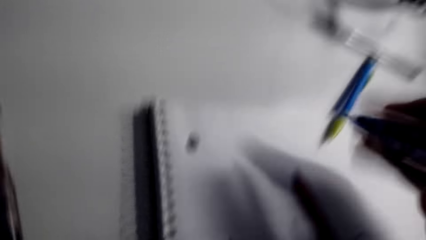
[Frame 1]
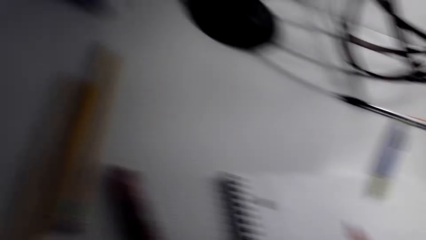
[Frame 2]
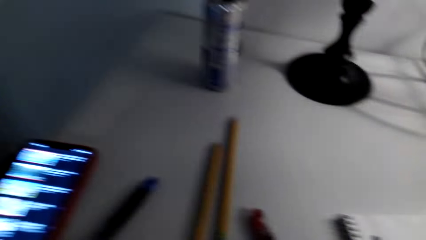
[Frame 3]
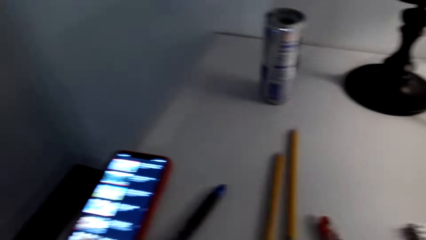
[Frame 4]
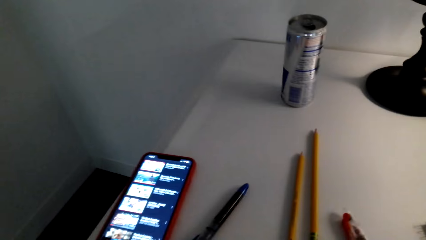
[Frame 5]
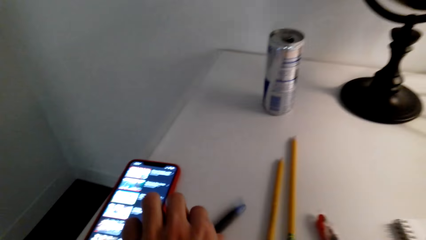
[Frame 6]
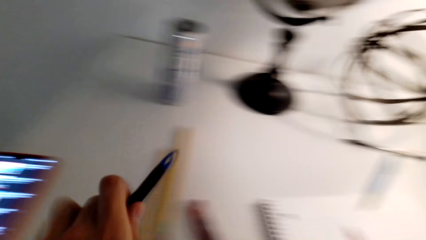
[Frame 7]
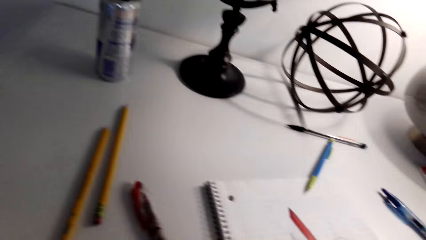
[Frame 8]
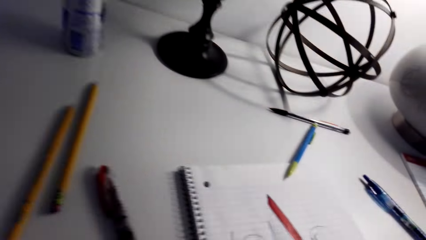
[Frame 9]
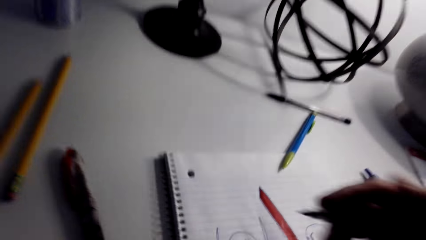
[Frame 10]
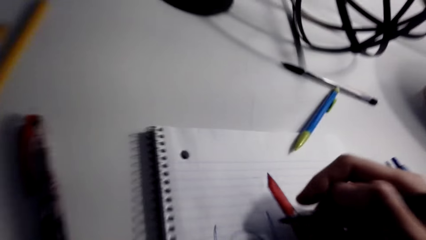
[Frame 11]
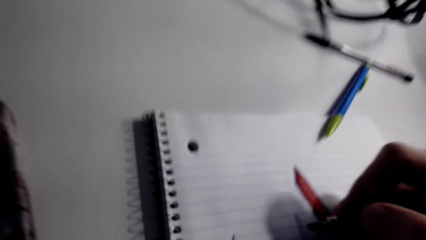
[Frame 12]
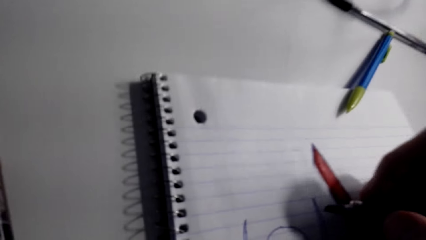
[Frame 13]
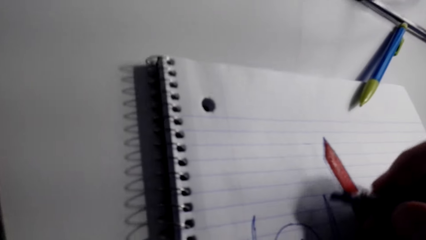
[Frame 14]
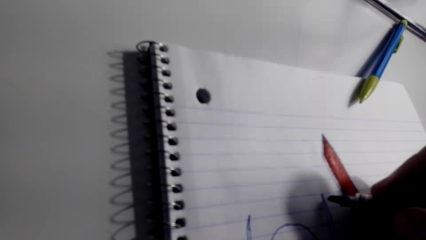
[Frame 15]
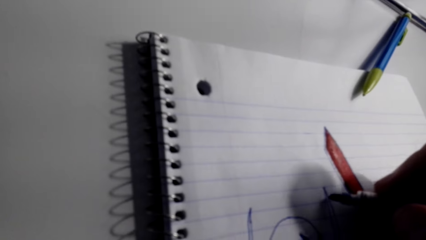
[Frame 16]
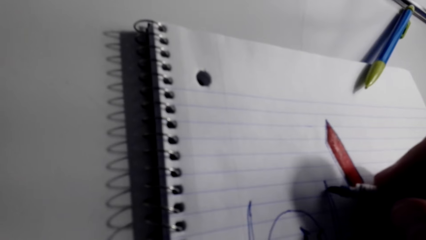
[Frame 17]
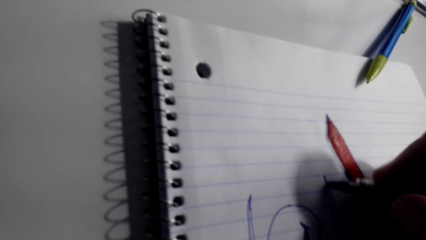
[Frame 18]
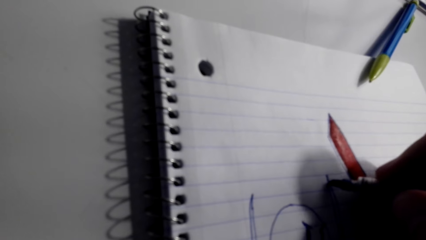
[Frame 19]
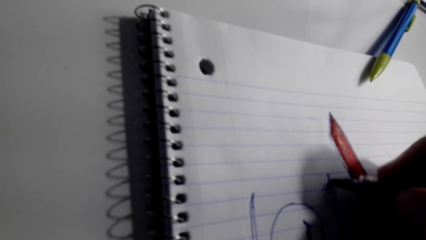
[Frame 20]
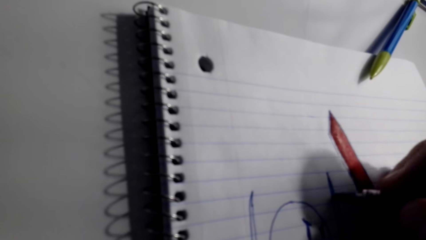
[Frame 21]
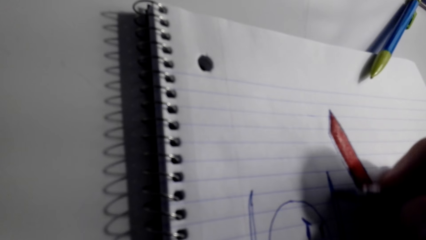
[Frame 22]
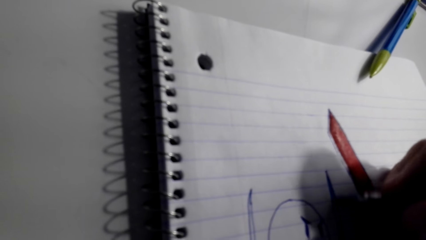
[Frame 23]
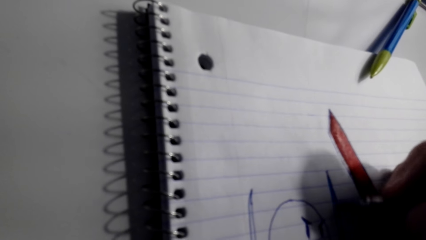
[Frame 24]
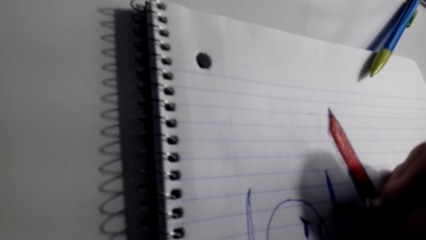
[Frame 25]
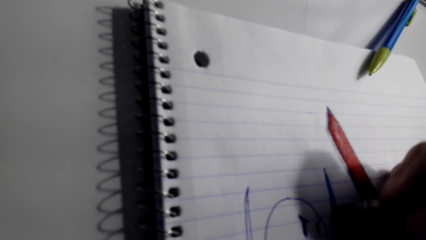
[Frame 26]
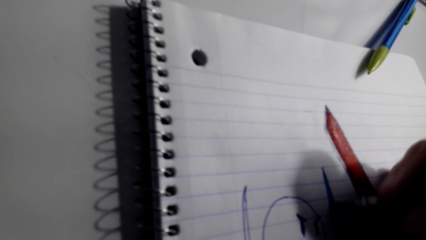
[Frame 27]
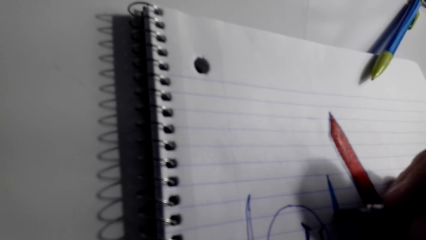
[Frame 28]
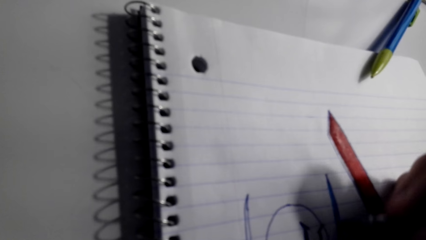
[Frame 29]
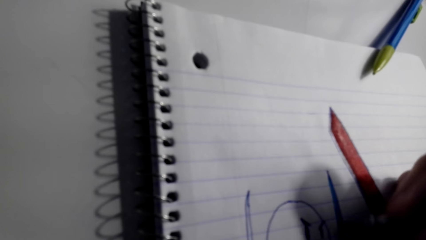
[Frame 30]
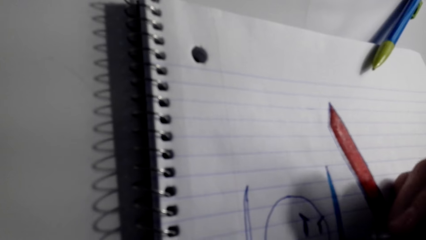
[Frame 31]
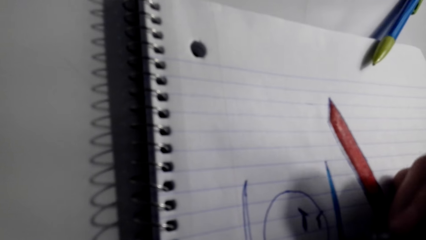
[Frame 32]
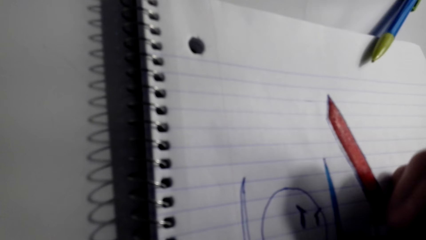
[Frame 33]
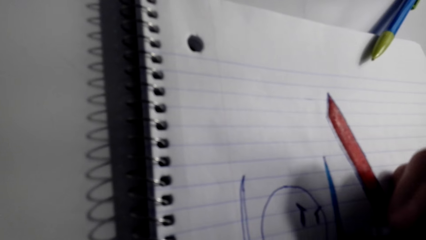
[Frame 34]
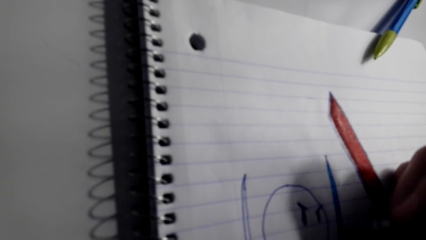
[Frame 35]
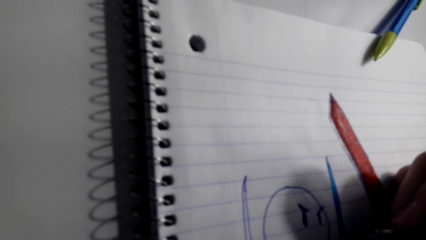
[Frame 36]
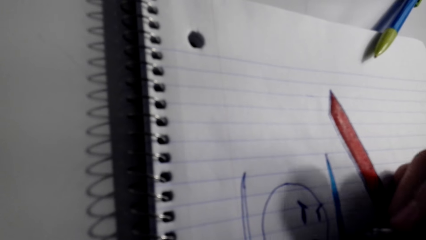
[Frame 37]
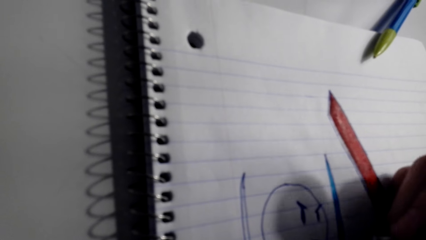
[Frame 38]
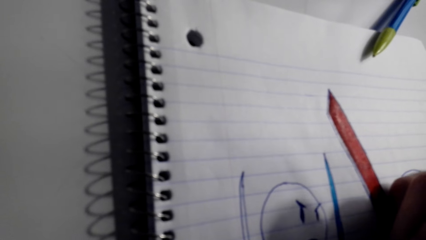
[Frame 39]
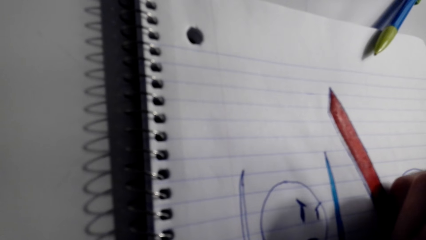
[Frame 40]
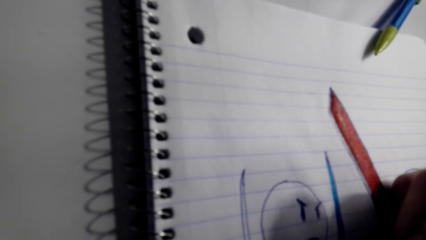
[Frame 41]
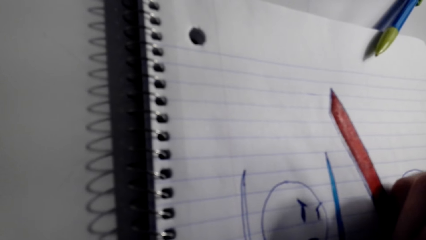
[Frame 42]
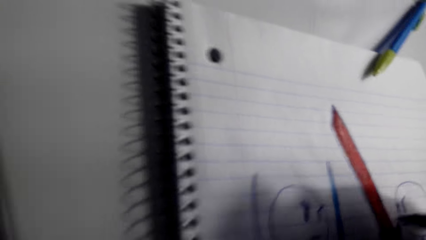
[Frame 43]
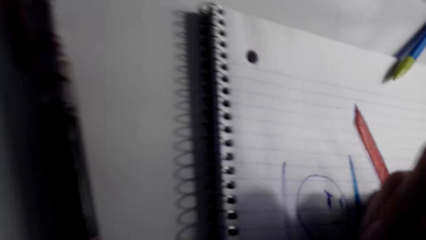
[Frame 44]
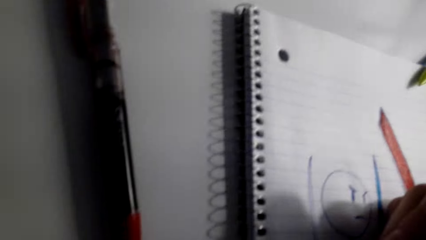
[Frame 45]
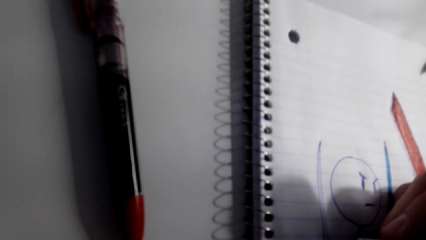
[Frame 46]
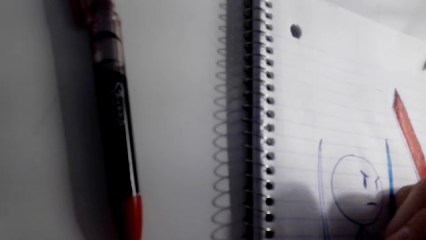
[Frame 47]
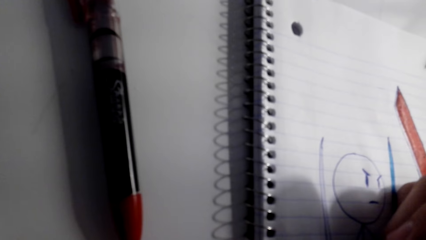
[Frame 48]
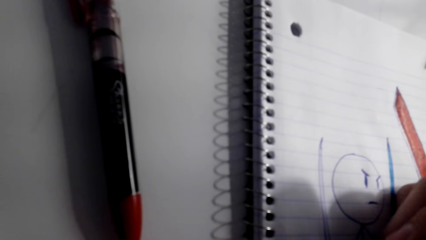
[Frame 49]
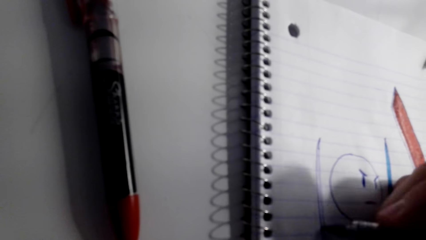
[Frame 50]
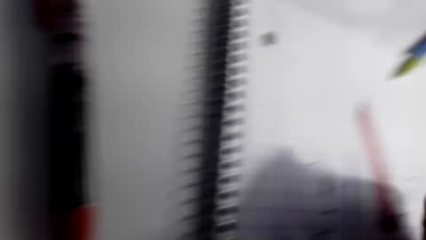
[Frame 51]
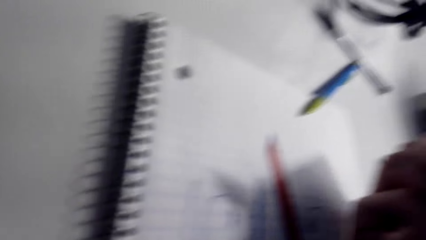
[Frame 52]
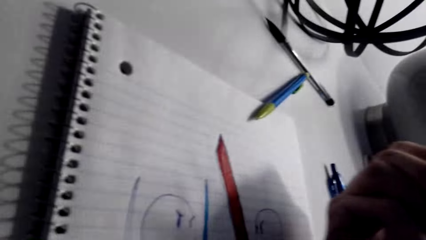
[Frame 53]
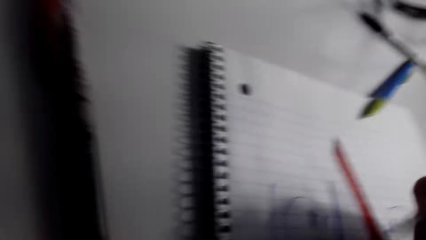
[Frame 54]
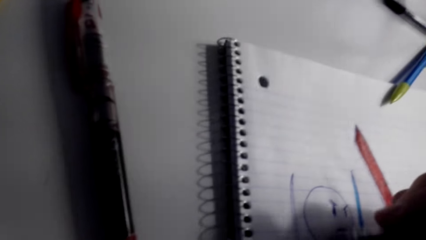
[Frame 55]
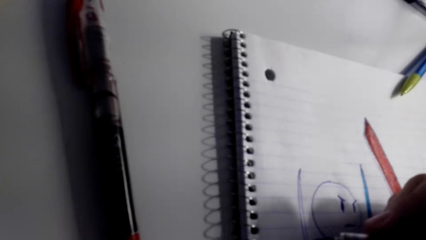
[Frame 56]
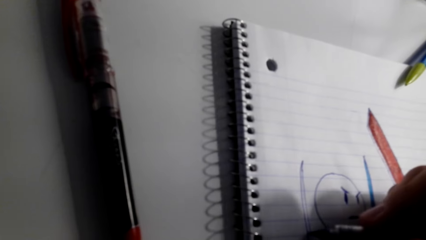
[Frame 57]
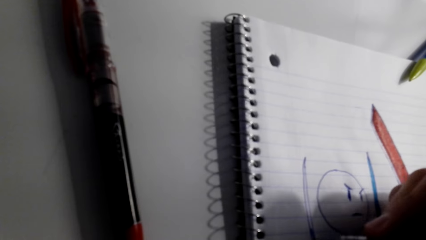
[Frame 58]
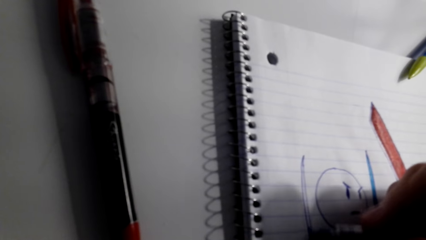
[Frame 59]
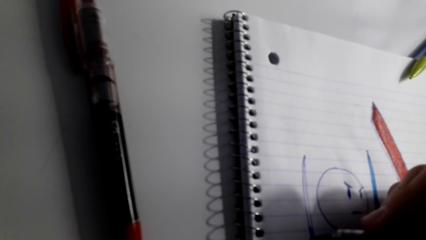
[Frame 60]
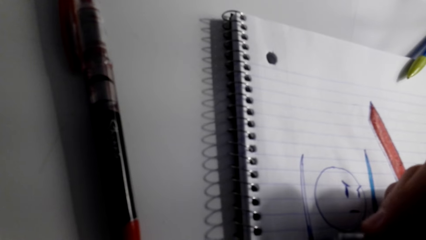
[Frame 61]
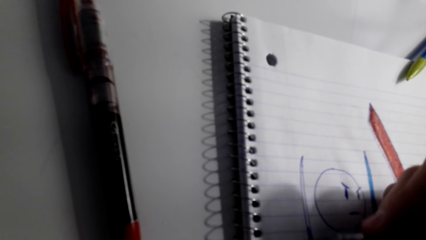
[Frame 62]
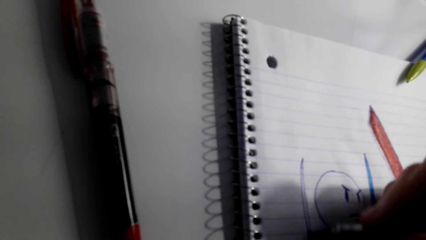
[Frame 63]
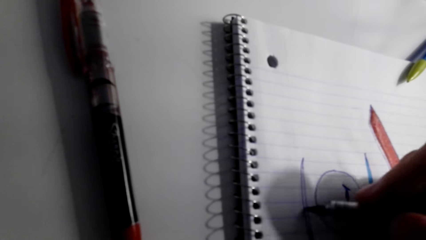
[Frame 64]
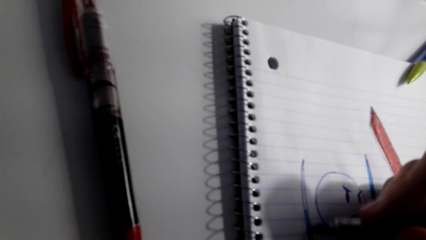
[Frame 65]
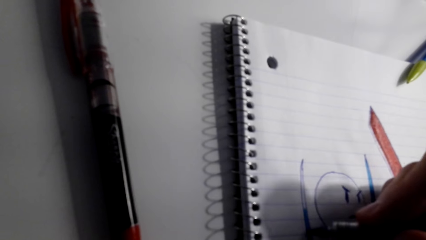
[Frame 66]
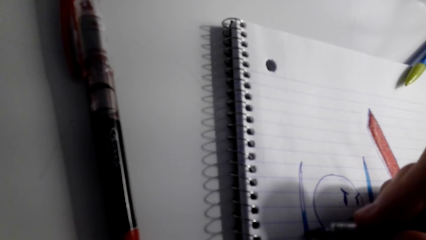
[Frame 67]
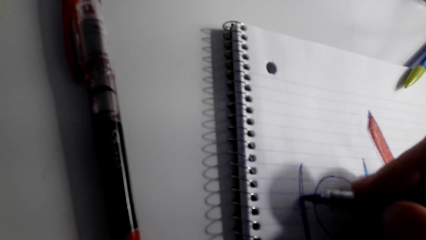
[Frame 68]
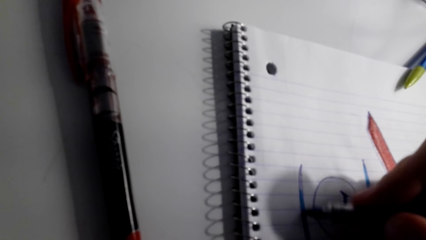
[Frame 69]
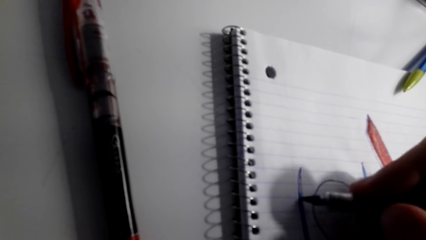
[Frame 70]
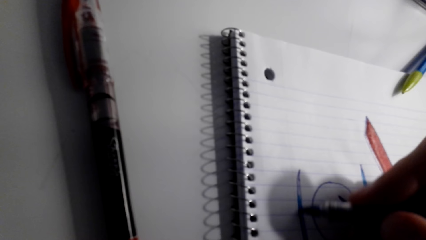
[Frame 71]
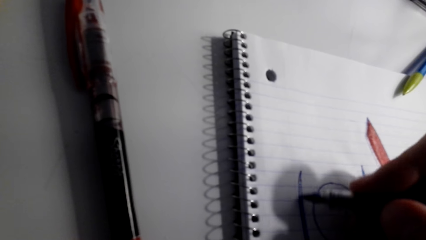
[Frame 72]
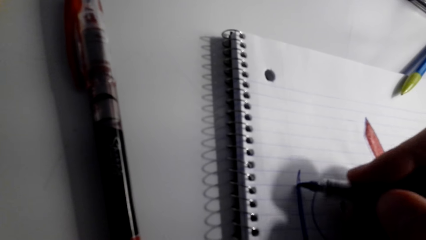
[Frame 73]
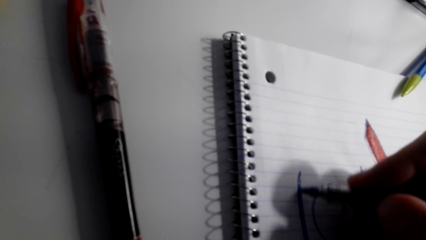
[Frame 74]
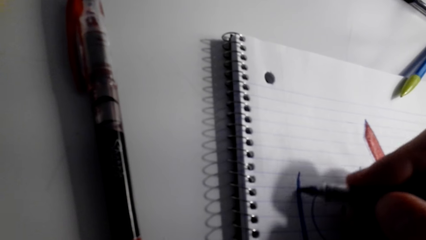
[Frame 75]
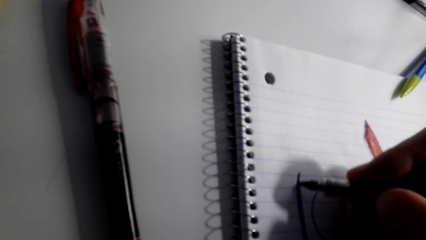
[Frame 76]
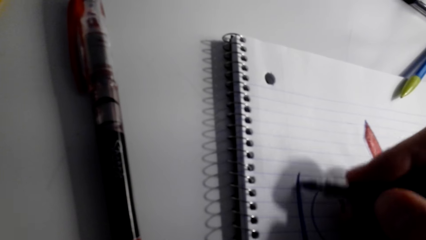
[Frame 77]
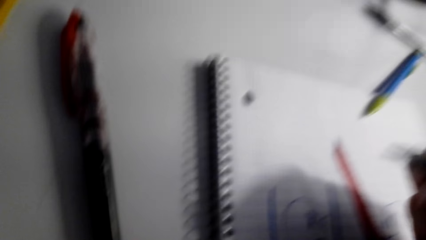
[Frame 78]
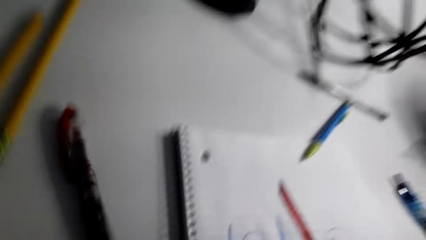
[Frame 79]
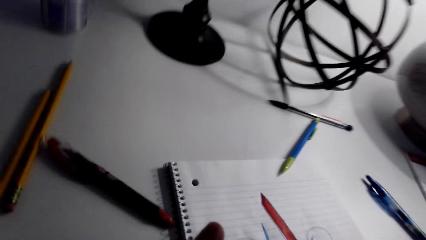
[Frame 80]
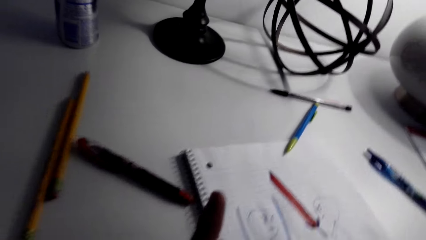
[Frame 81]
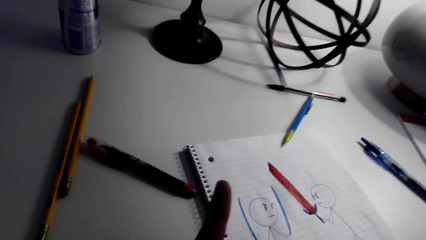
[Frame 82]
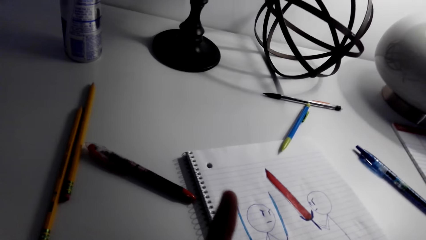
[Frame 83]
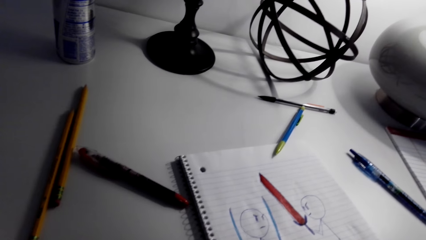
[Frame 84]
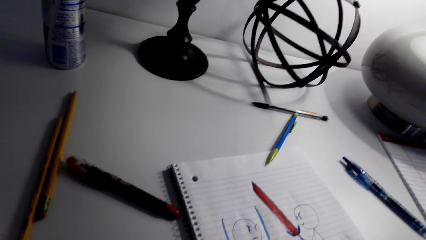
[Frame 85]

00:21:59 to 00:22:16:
The camera wearer picks up the pen from the table with the left hand. They draw on the book. They paint the sketch with the marker pen.
